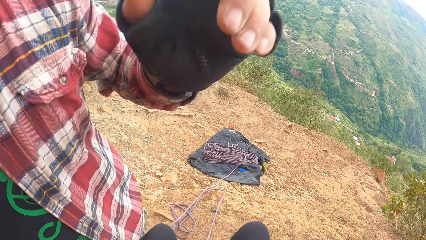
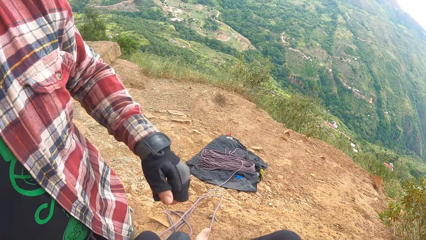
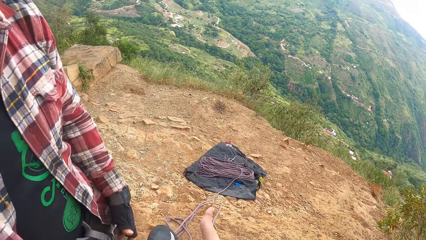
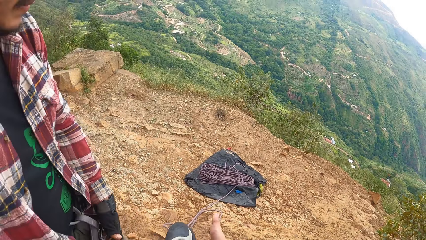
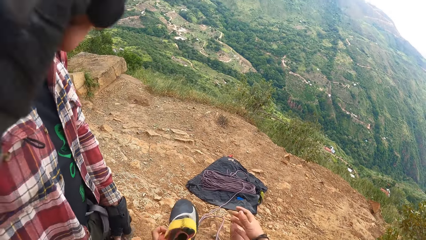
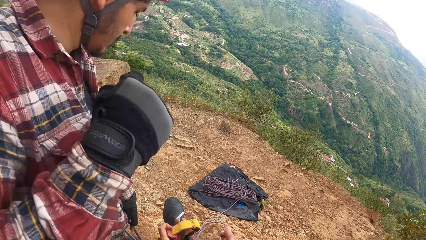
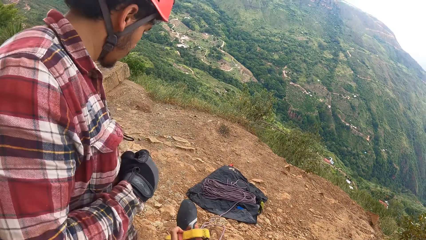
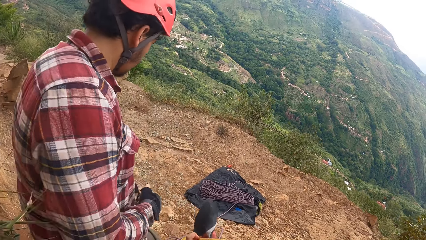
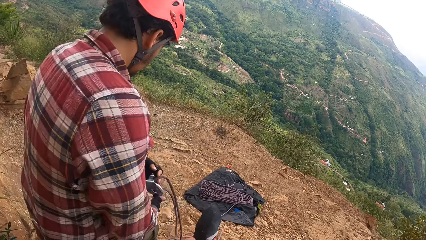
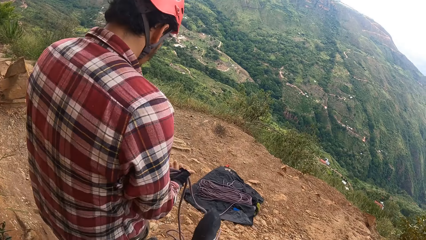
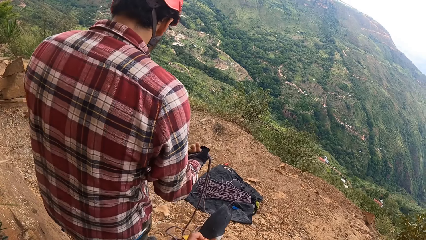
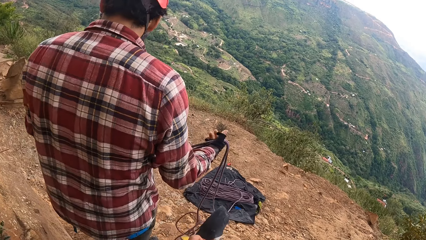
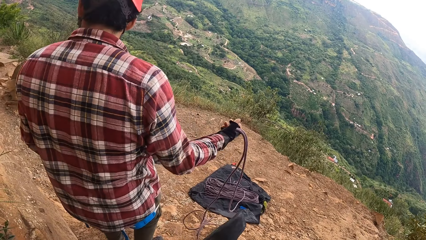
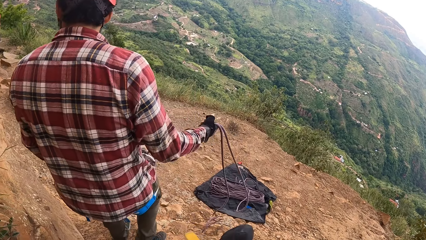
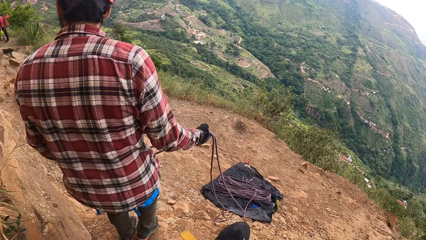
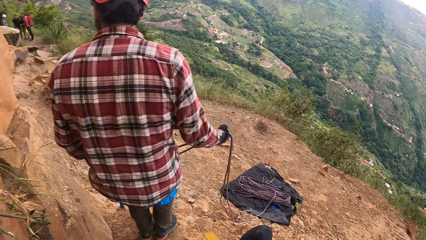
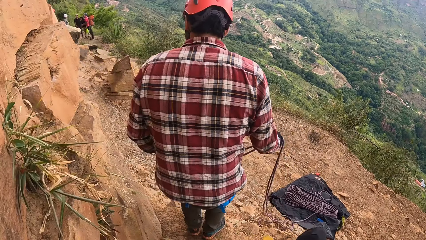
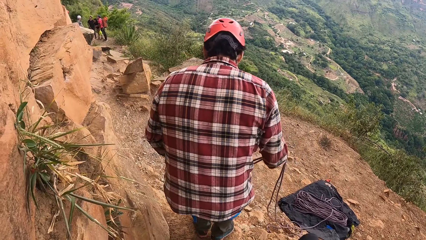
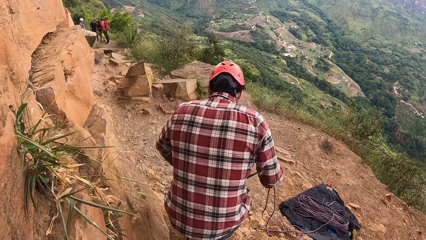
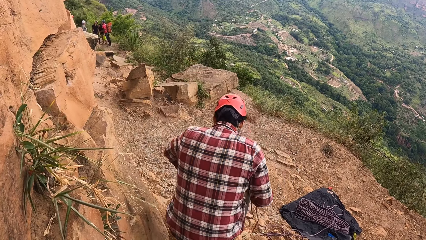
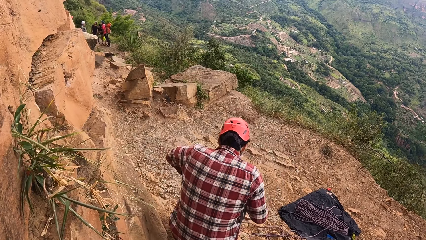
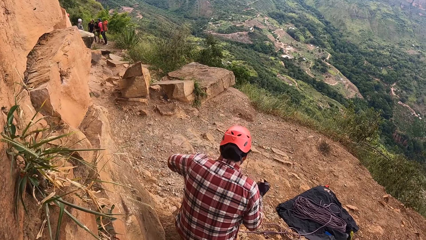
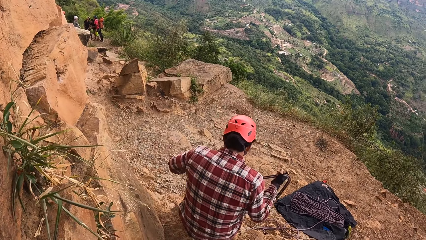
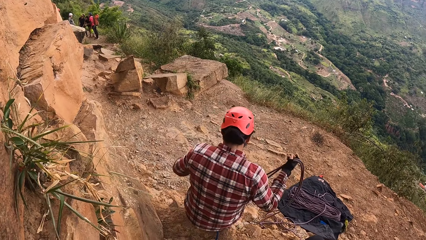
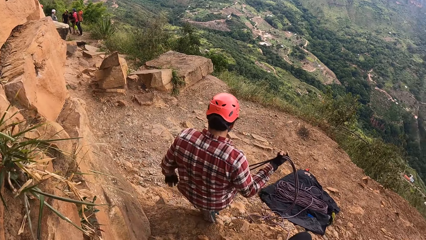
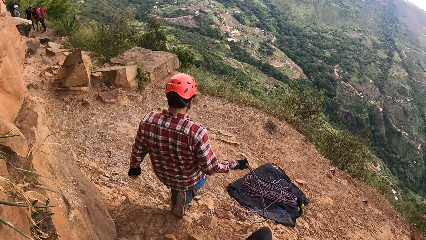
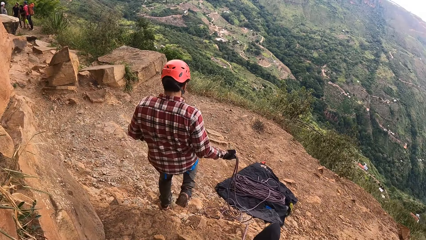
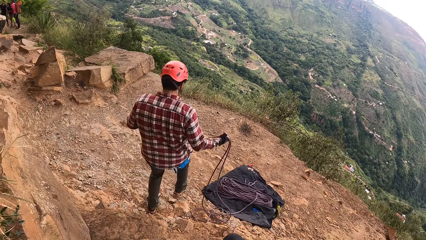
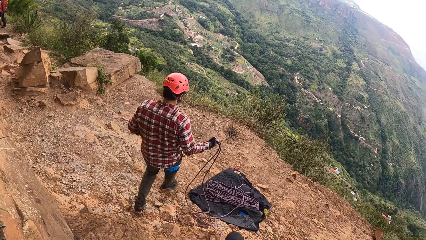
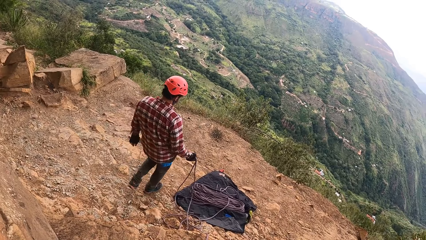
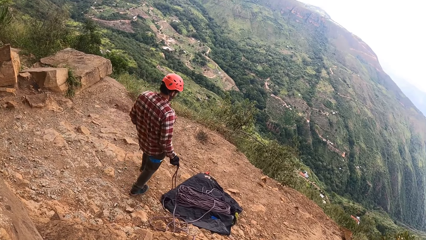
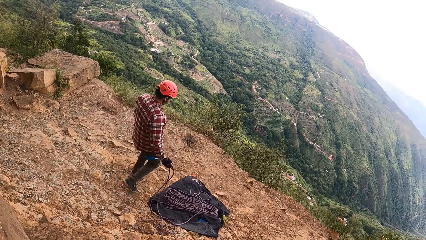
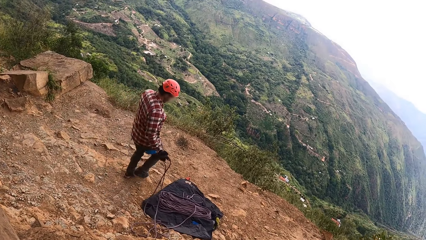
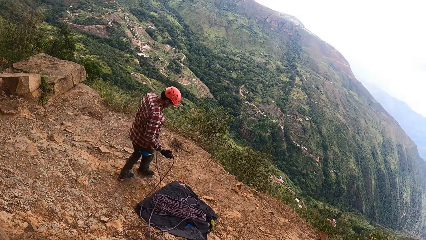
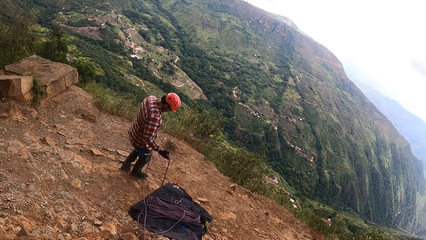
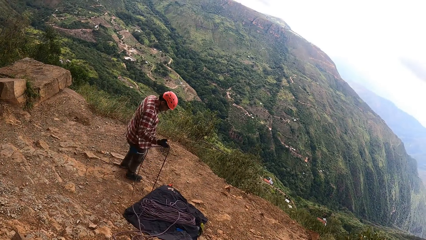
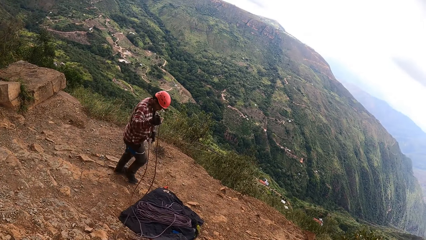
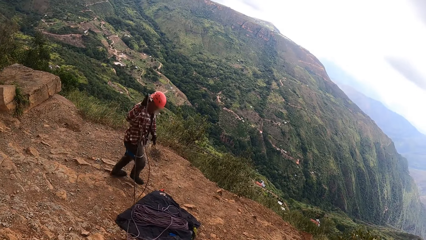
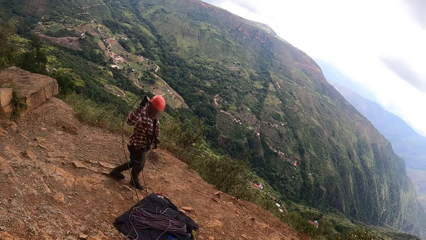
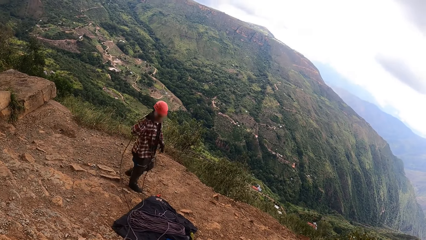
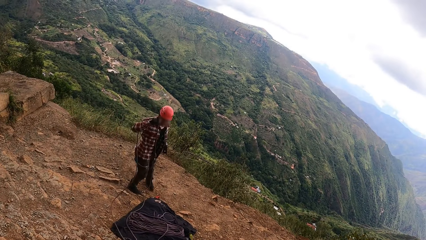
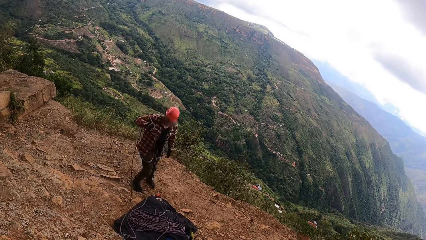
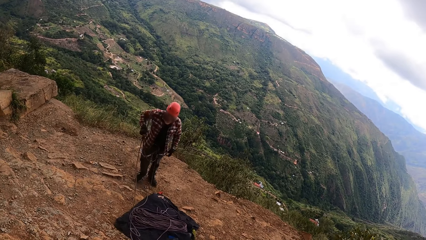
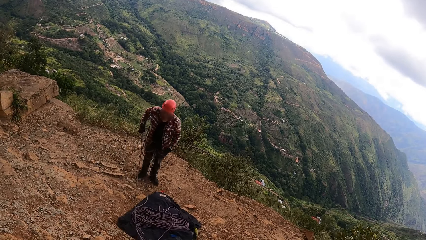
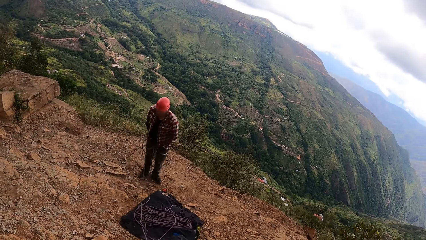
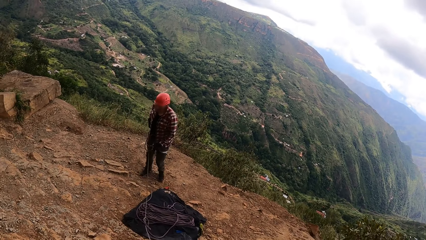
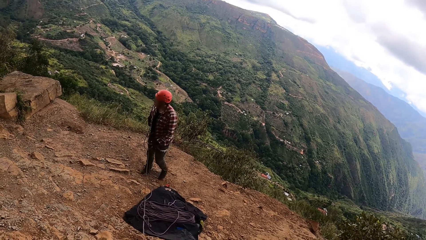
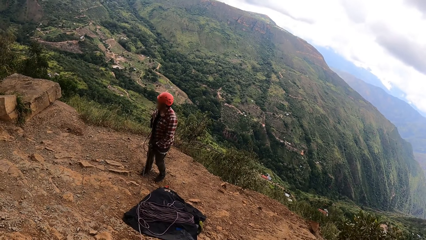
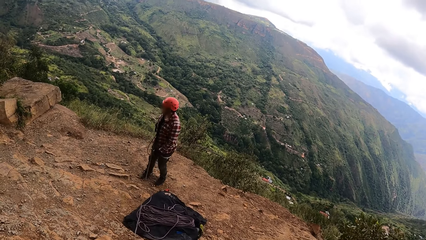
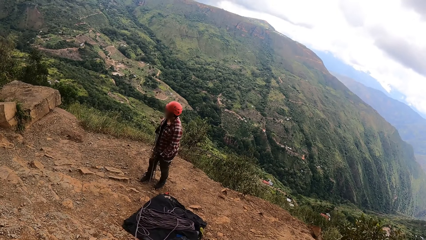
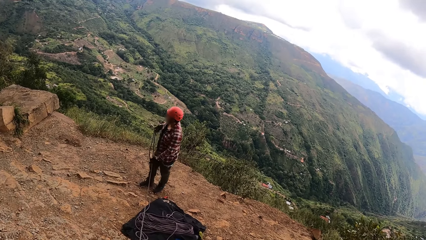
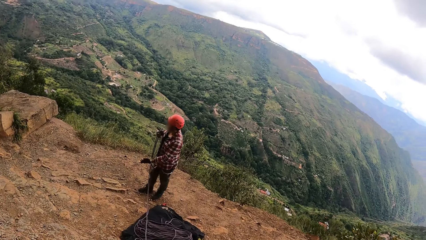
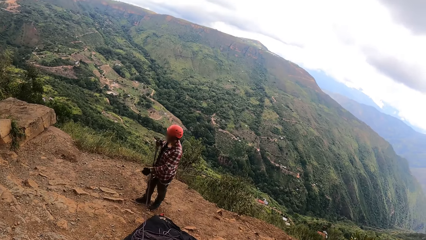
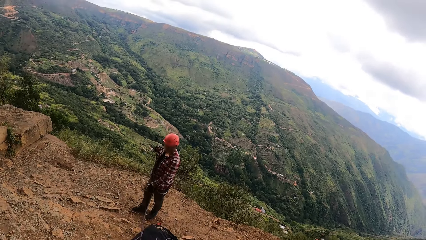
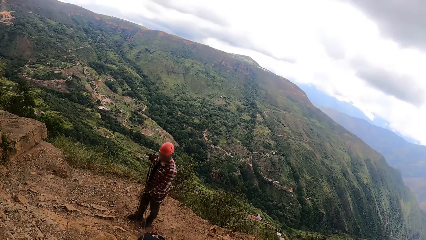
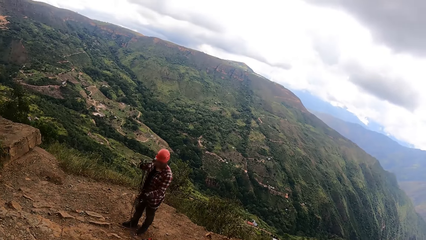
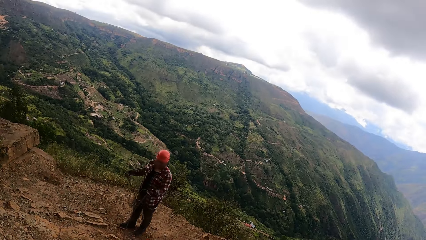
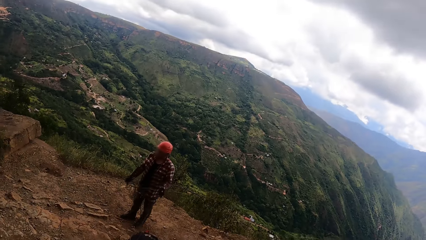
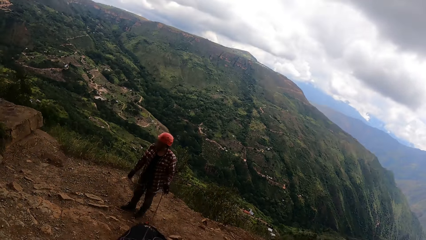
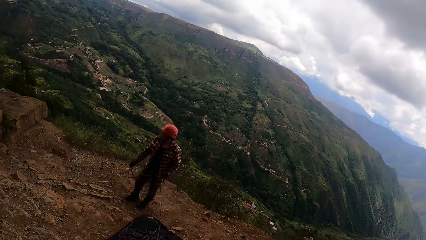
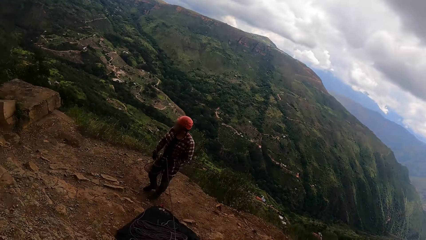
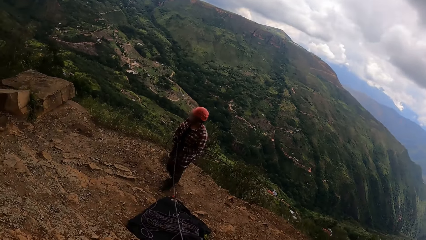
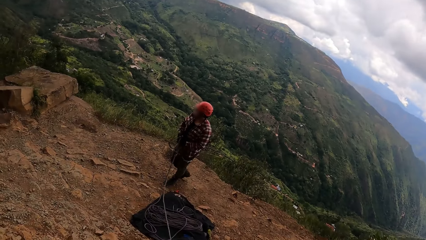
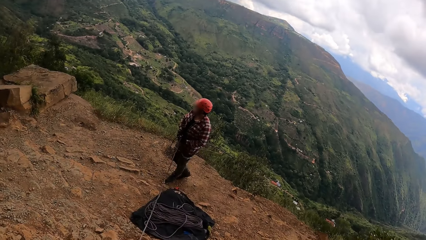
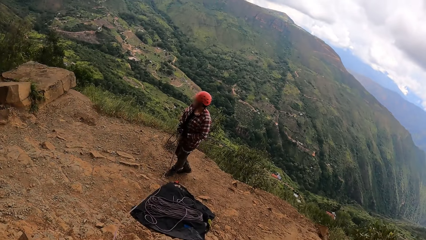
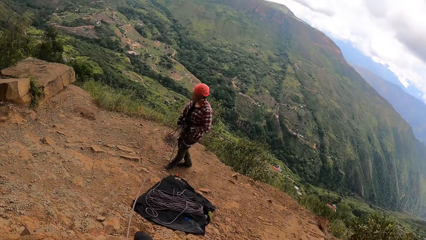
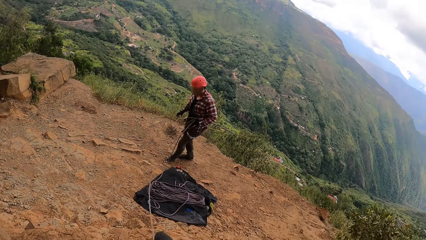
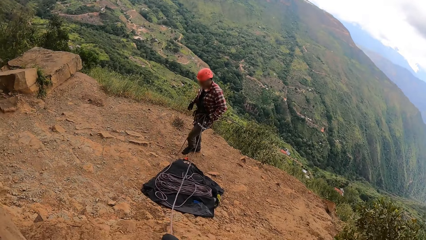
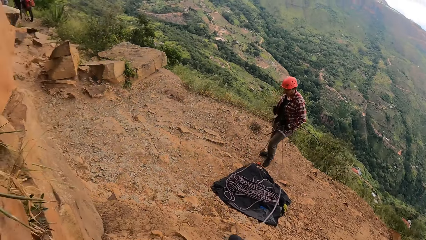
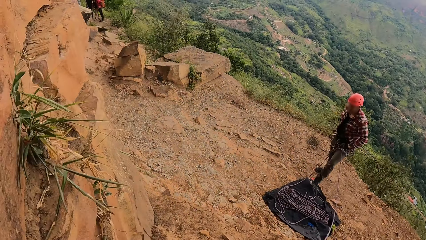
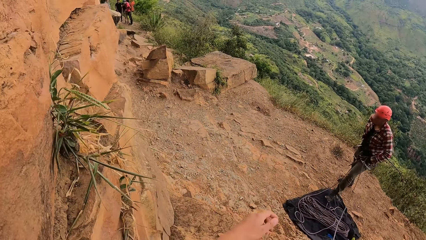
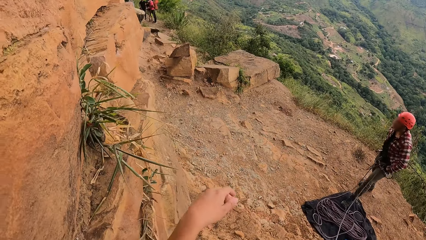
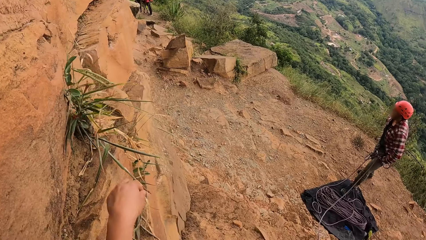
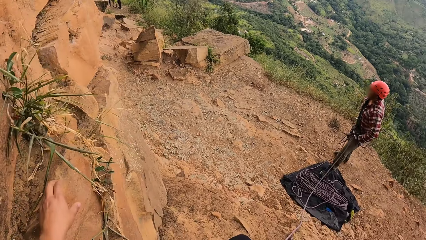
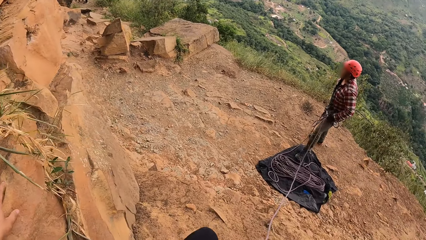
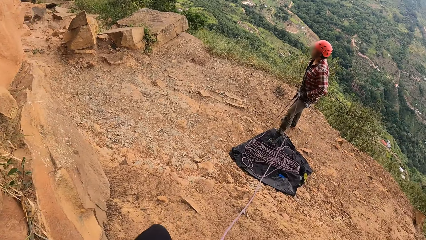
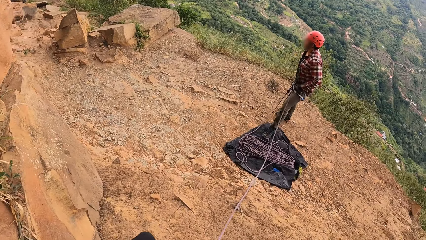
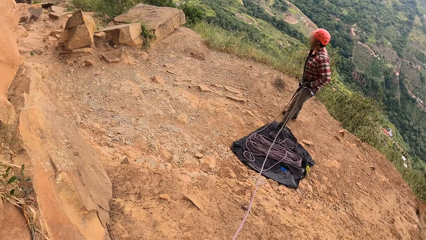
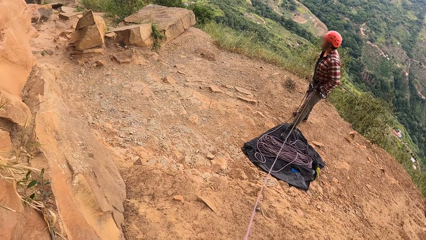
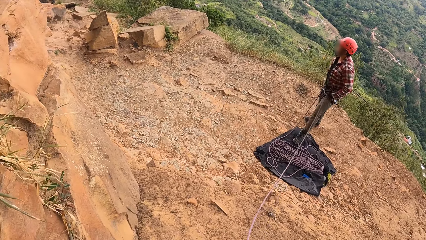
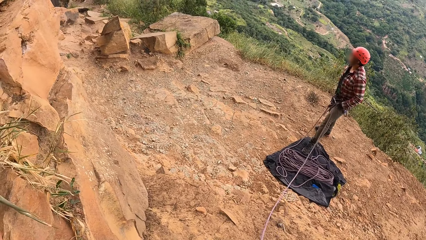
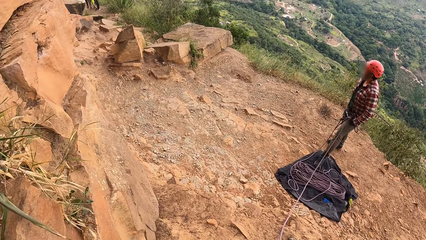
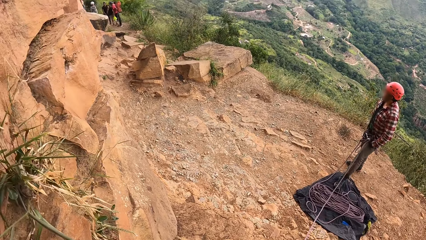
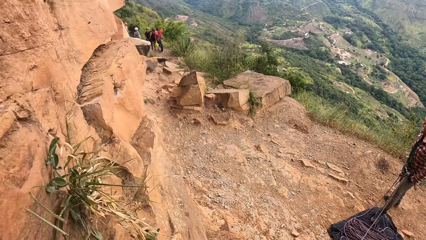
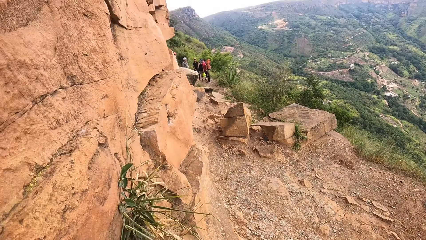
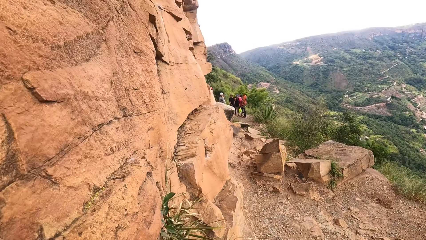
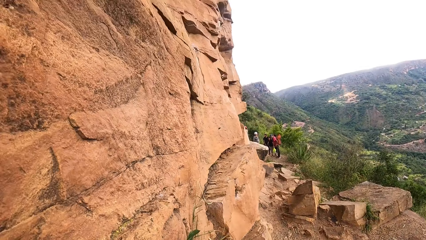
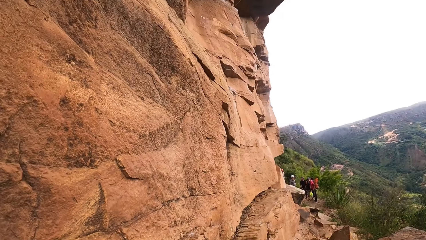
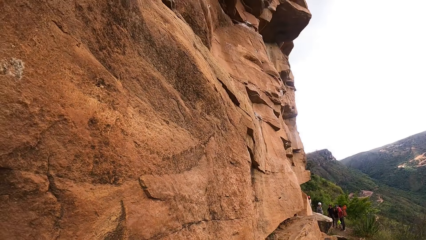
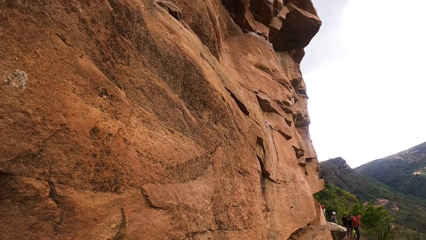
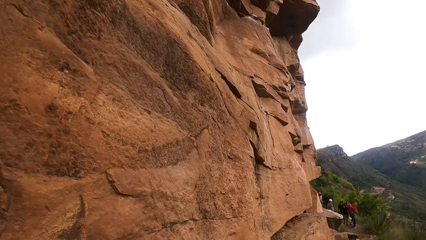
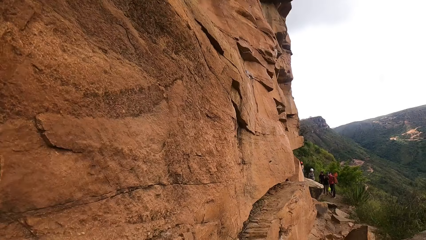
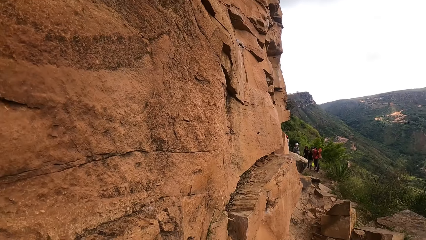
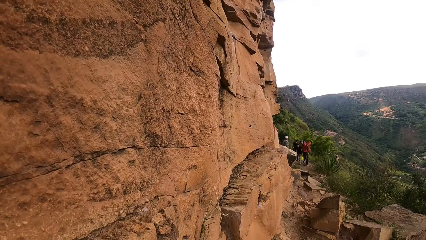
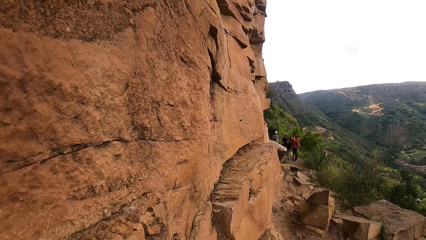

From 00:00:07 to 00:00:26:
A man drops his hand. The camera wearer puts on a shoe. The man holds a rope and squats. The camera wearer looks around the mountain. The man walks with the rope, lifts his hand, and holds the rope. The camera wearer holds a stone. The man pulls the rope. The camera wearer looks around the mountain.
